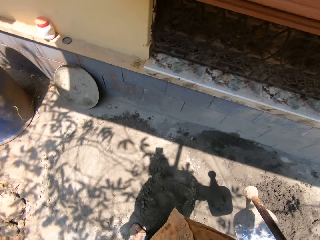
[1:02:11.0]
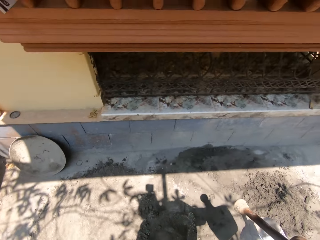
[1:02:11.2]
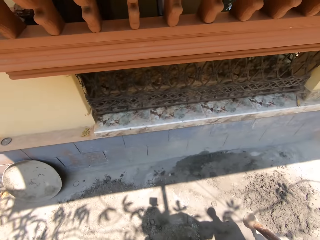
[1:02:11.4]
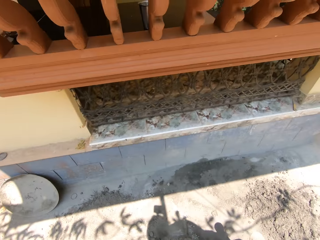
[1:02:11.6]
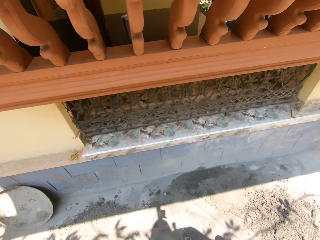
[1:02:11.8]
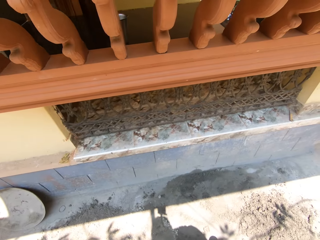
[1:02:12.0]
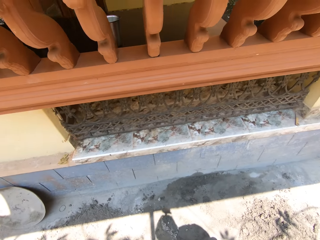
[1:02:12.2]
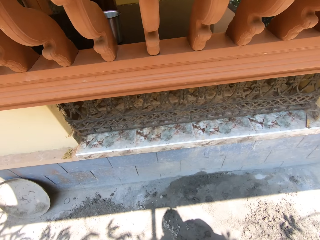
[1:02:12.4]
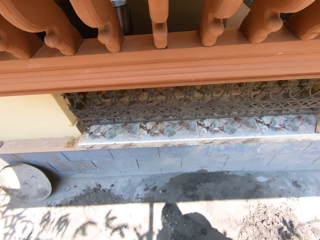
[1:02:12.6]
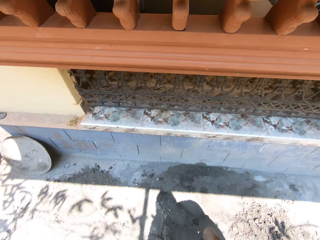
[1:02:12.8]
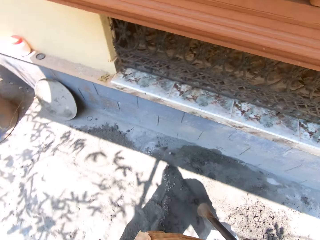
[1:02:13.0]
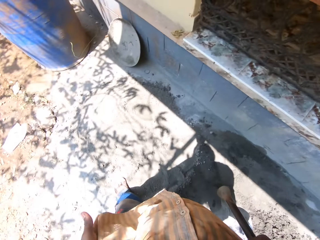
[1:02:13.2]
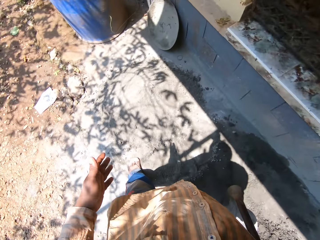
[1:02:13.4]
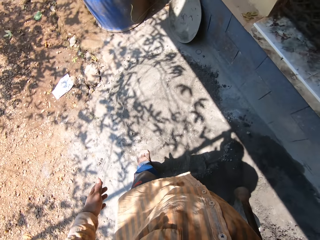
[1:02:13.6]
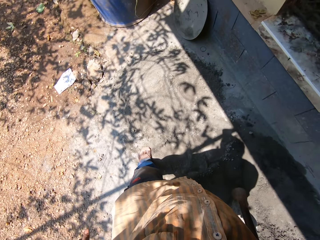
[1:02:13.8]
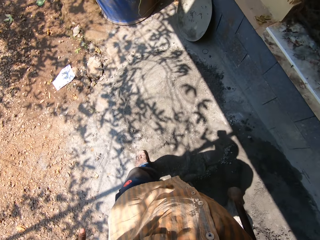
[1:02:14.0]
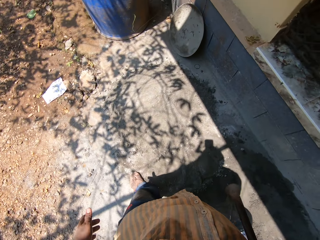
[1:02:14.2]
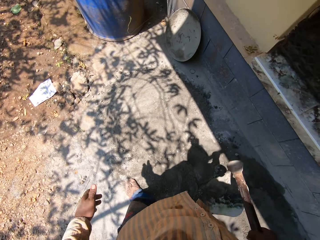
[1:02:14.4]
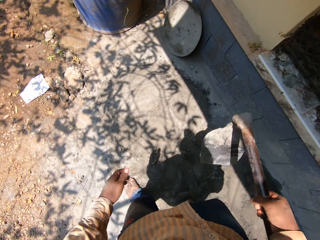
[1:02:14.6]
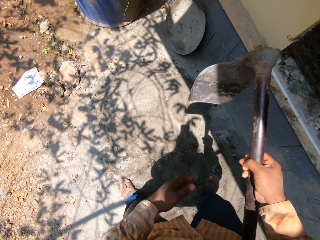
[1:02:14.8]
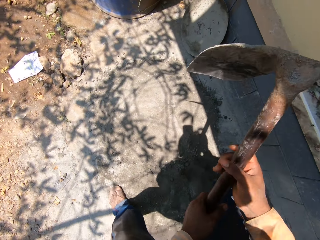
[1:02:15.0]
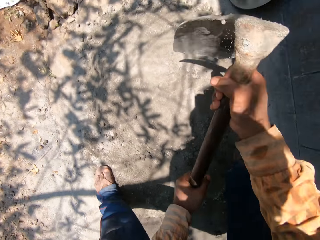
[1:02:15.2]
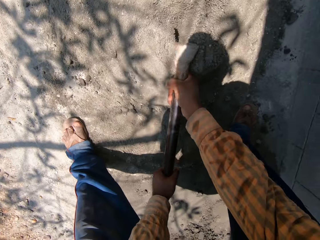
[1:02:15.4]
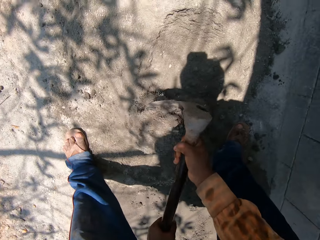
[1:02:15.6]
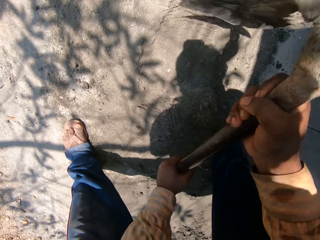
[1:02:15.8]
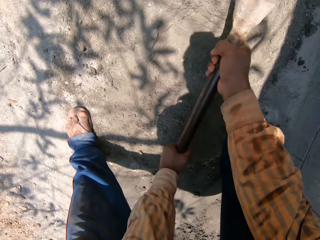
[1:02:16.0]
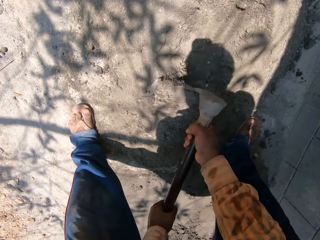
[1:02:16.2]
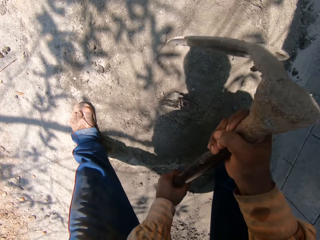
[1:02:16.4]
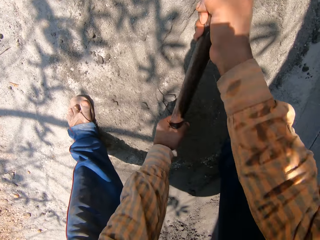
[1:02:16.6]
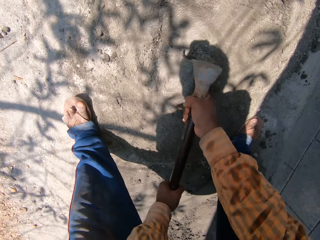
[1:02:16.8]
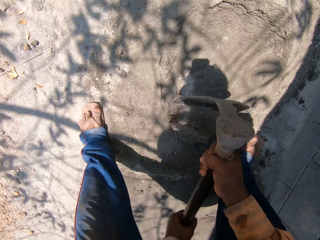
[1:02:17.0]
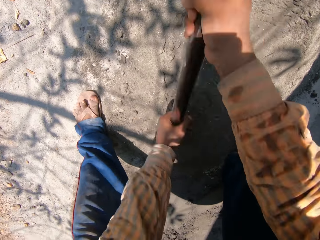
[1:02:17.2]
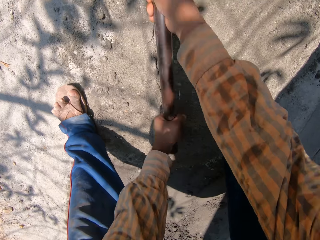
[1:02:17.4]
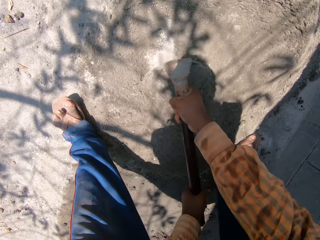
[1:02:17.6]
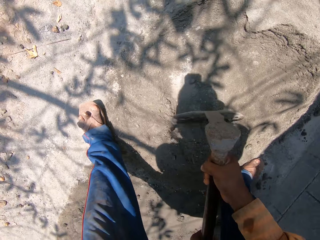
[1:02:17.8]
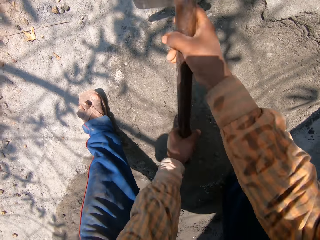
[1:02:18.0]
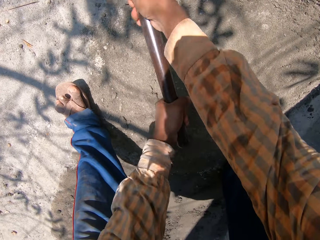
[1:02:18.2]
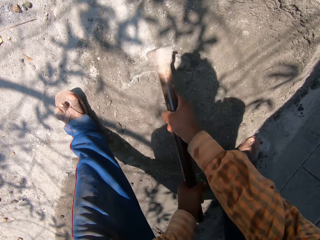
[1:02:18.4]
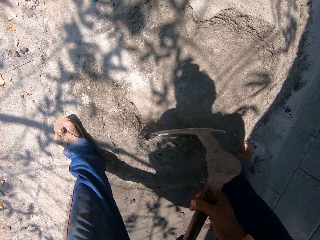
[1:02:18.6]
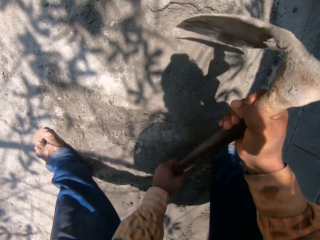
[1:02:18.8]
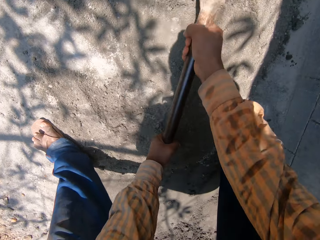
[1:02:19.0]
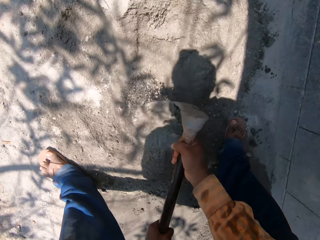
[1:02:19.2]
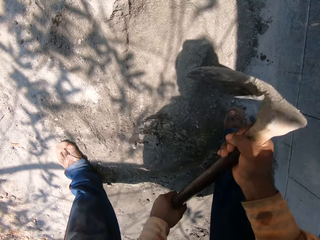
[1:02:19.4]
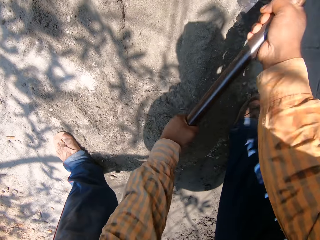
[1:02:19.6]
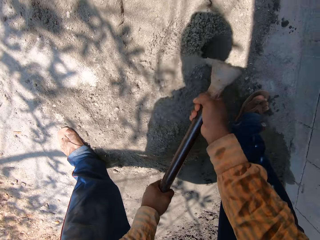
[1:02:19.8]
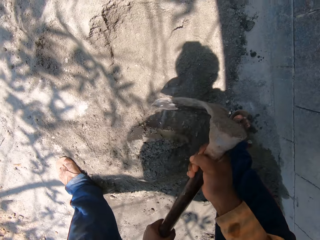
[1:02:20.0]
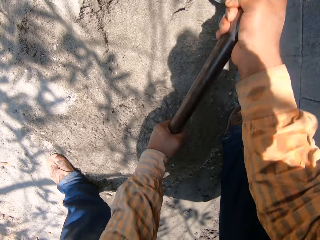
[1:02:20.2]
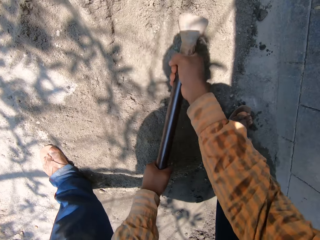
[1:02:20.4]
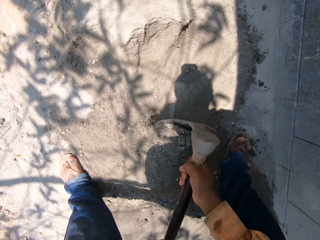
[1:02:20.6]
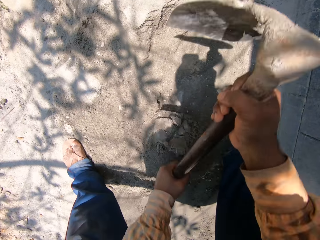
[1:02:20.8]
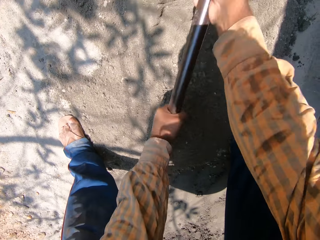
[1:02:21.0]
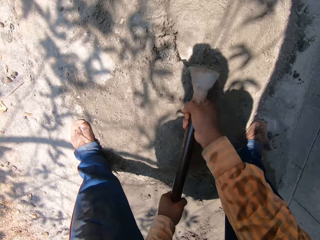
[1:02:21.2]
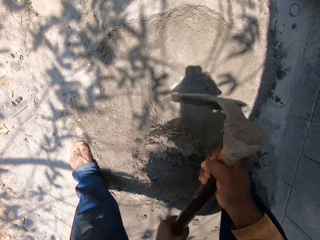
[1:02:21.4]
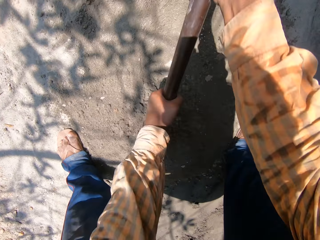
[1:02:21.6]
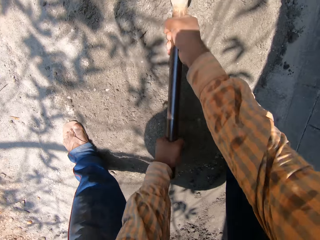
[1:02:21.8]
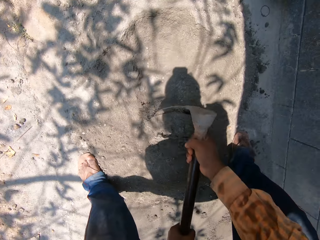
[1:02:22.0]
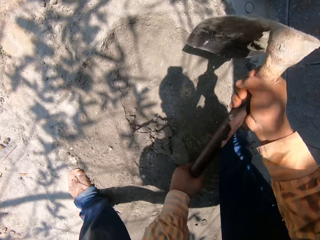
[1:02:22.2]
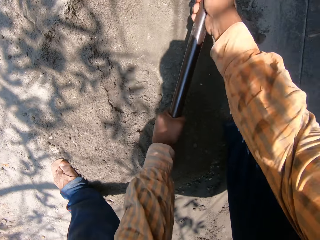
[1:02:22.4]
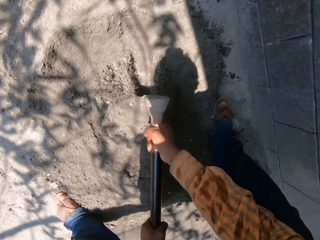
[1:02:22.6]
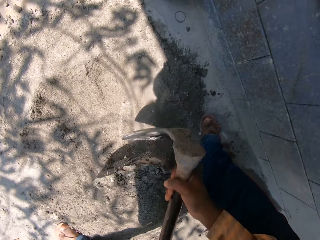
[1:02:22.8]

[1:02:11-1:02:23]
The camera wearer prepares the cement with the hoe in both hands. They mix the sand.

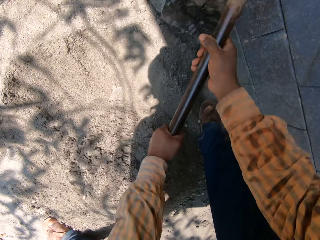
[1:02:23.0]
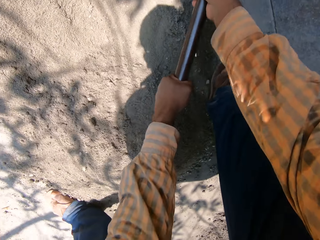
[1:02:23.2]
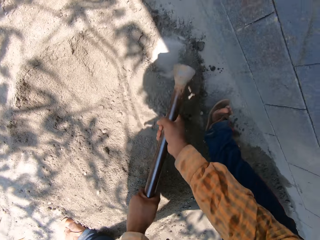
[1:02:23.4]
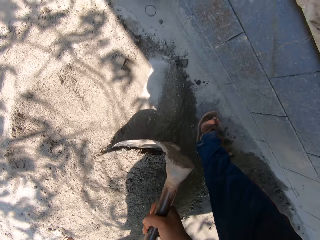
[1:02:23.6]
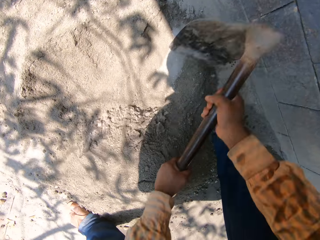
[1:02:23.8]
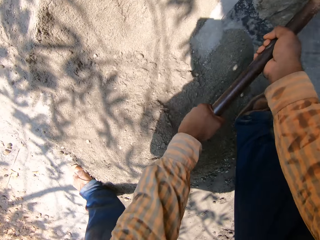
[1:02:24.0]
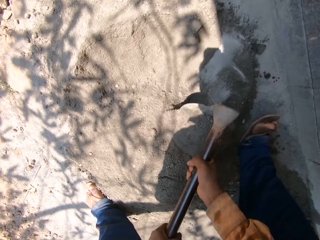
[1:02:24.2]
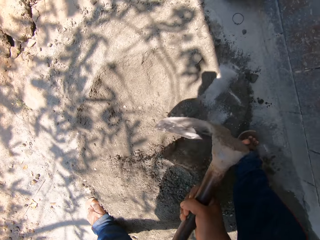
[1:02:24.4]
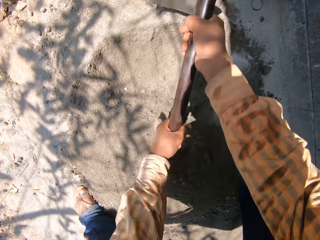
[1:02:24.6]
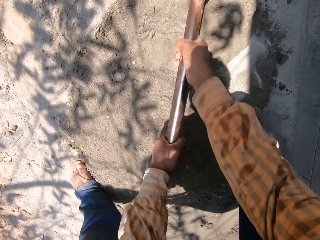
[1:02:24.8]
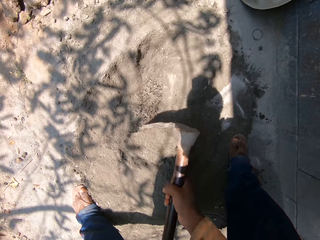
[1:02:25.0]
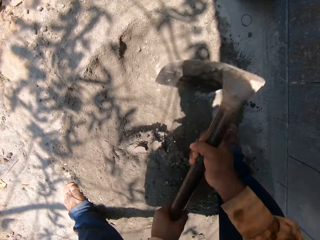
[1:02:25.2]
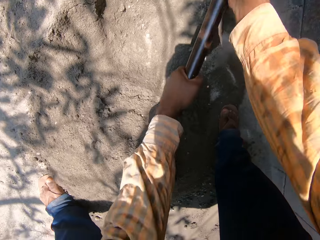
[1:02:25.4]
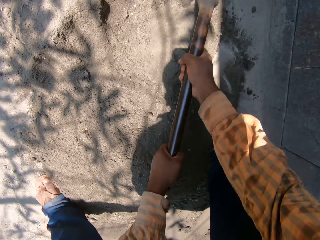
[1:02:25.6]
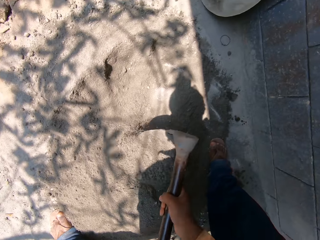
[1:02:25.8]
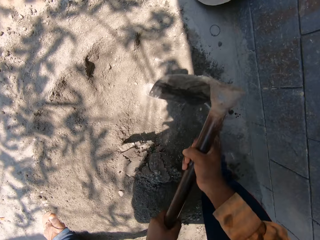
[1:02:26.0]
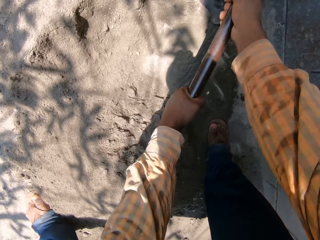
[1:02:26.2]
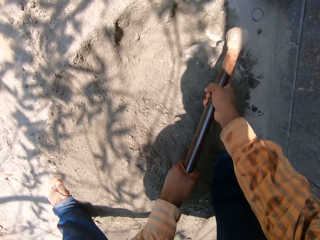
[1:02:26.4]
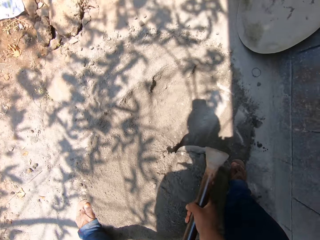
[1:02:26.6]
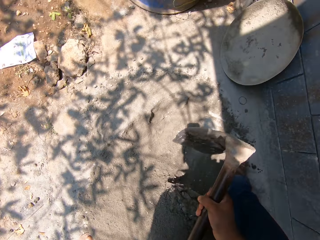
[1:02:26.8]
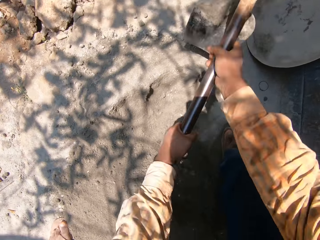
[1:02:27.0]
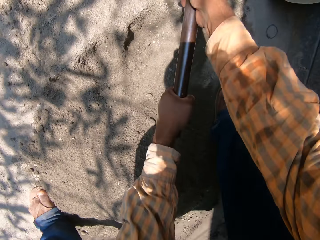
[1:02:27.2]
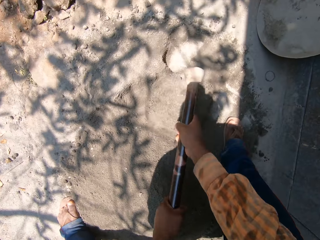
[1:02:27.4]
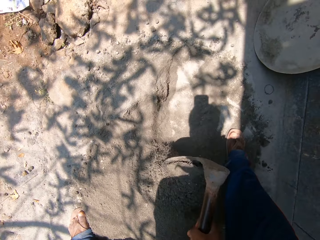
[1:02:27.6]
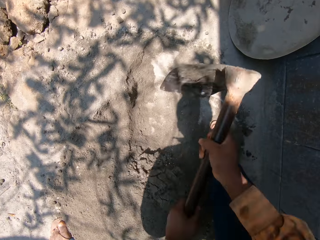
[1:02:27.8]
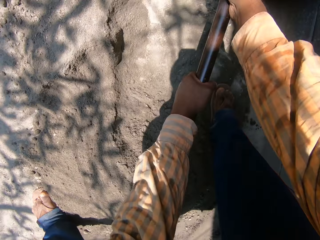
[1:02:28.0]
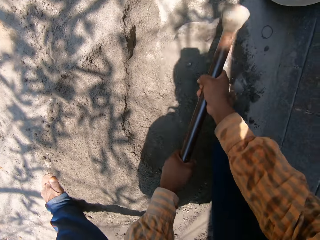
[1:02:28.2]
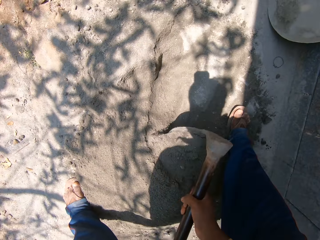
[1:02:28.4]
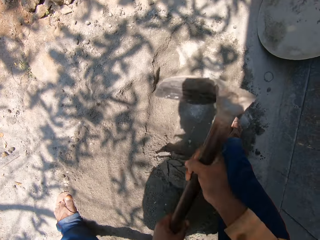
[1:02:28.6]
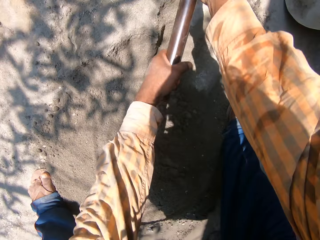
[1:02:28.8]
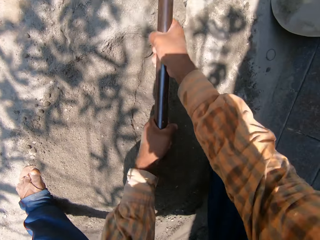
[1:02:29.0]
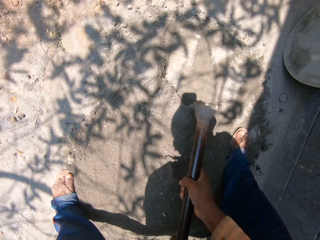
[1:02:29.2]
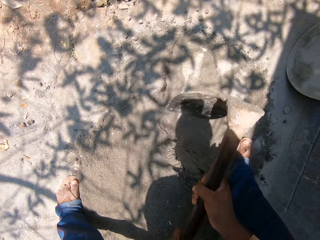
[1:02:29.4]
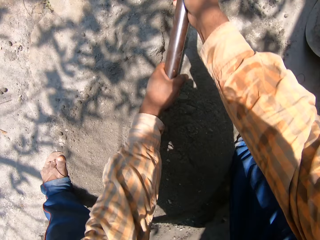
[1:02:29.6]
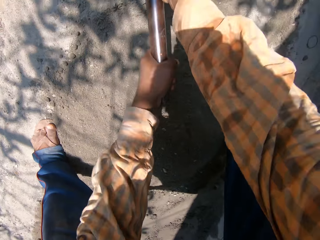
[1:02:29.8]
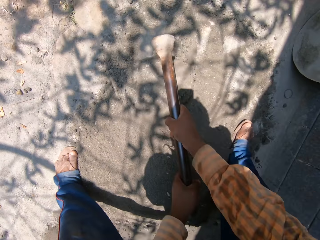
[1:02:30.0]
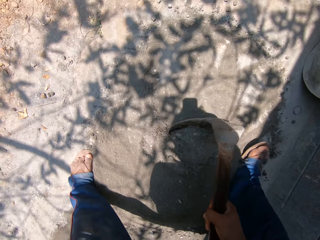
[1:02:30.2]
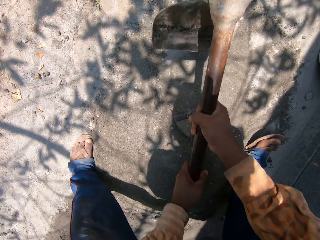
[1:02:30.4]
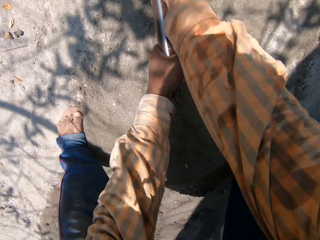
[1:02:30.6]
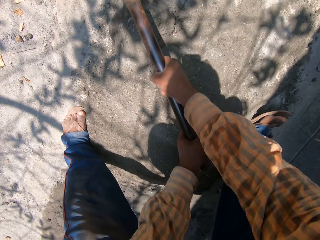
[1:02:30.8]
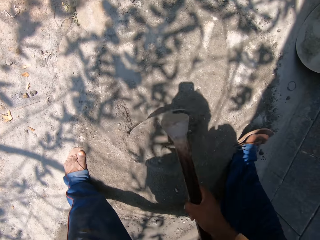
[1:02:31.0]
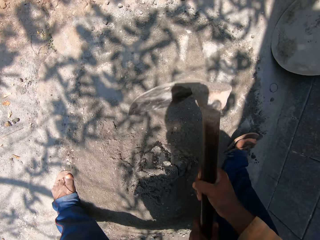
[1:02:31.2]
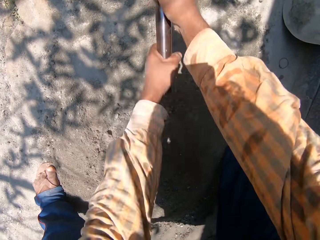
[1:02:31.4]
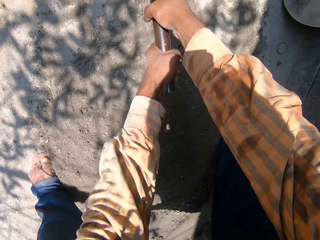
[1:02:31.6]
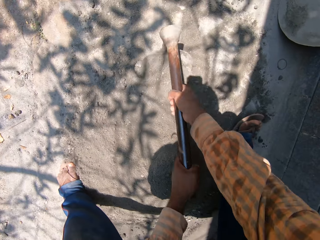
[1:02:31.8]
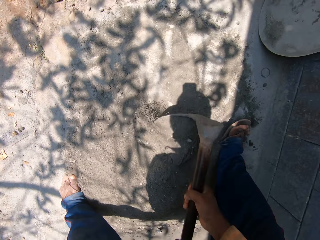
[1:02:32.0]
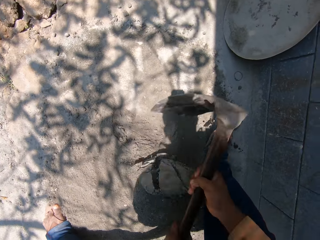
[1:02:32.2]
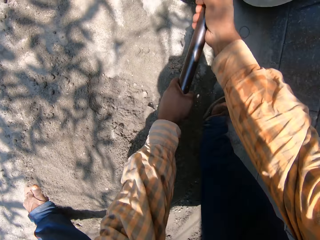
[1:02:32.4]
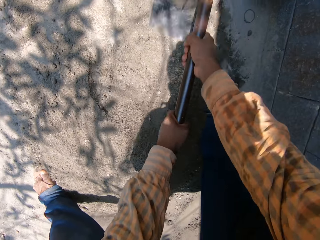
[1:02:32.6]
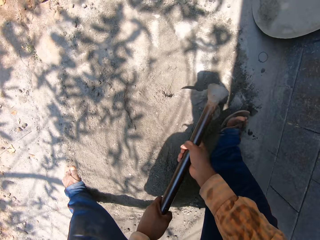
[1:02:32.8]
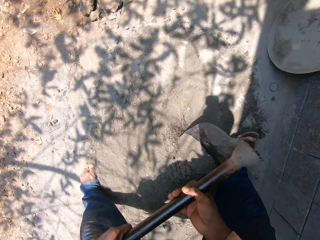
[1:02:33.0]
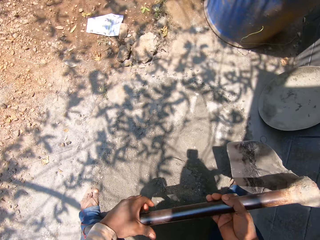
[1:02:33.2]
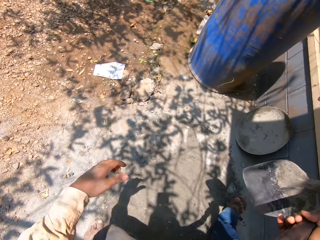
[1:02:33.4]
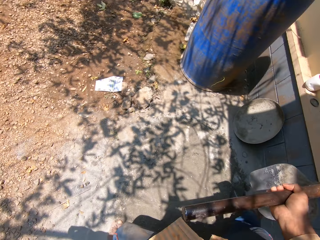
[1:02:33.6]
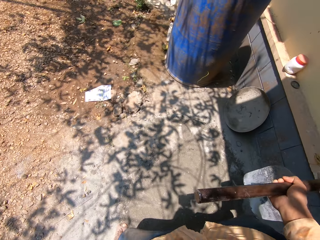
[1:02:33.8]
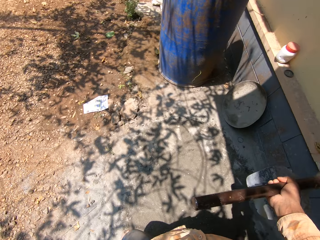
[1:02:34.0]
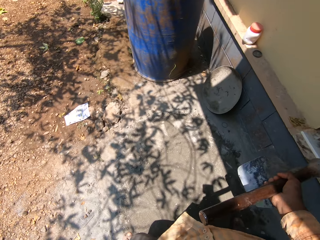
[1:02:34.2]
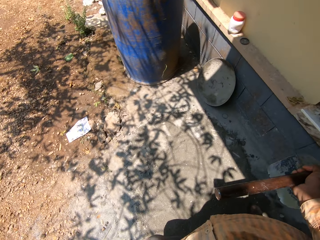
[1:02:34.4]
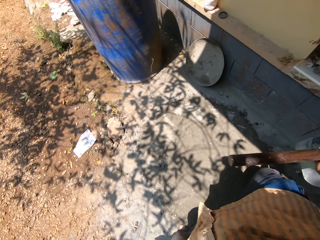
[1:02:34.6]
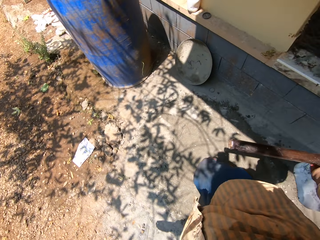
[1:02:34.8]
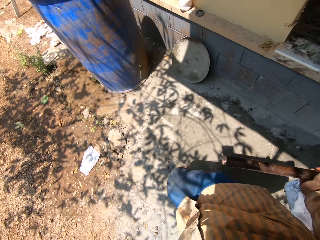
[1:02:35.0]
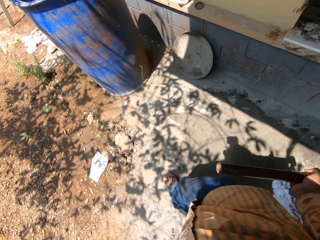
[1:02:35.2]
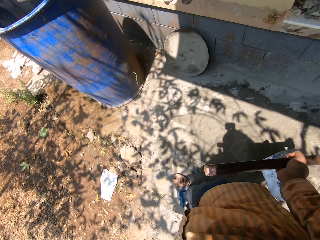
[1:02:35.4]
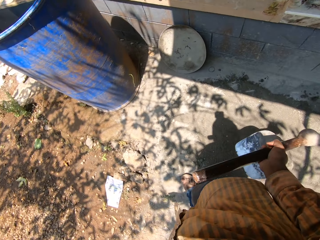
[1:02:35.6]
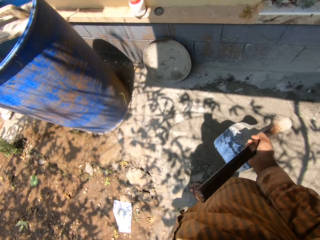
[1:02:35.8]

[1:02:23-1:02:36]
The camera wearer looks around.
